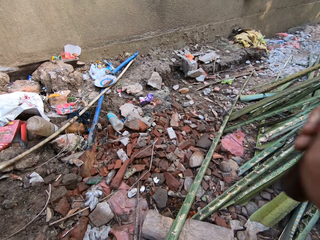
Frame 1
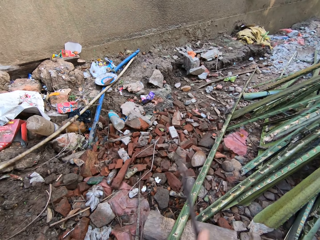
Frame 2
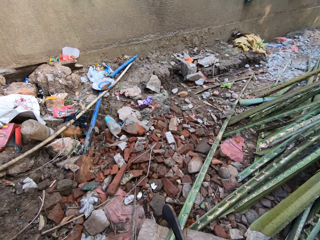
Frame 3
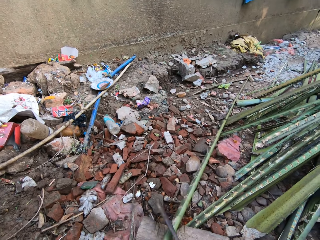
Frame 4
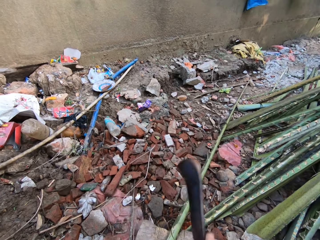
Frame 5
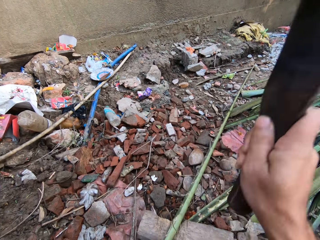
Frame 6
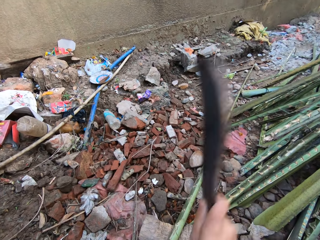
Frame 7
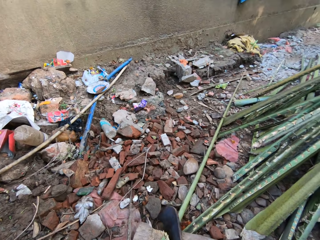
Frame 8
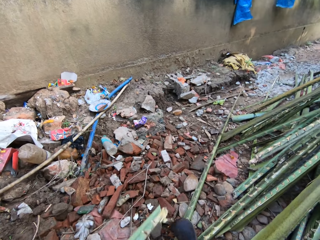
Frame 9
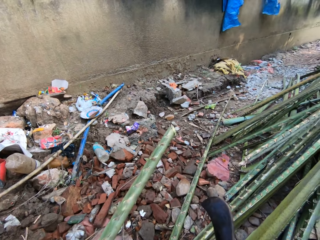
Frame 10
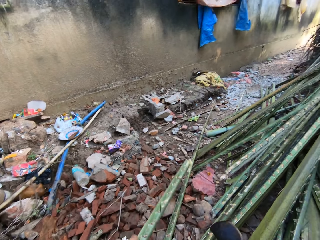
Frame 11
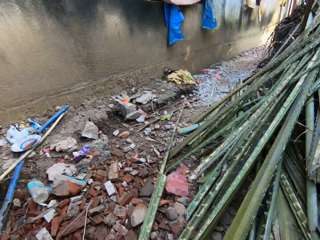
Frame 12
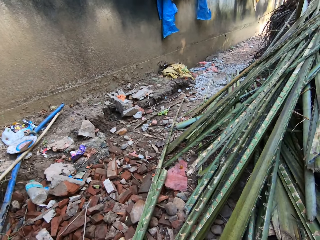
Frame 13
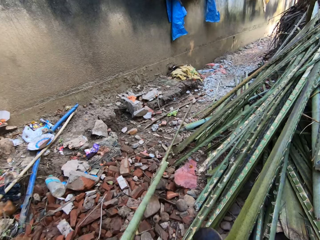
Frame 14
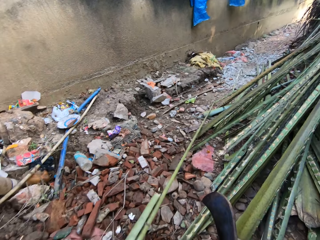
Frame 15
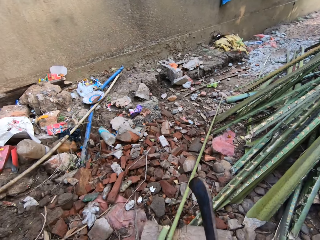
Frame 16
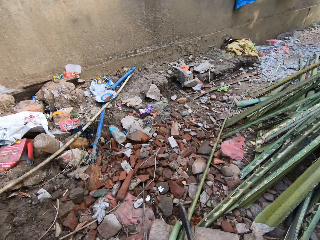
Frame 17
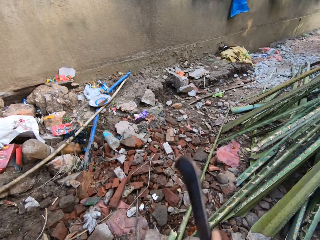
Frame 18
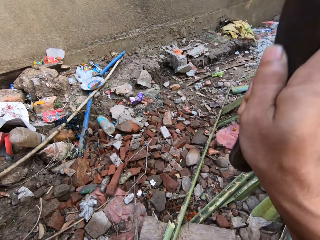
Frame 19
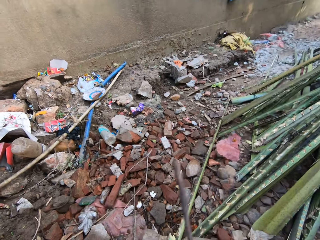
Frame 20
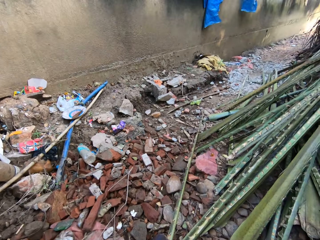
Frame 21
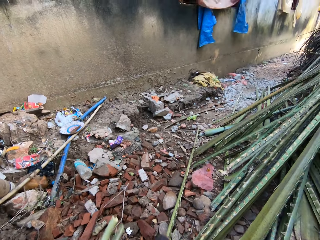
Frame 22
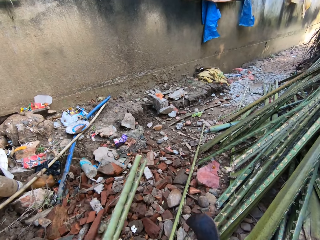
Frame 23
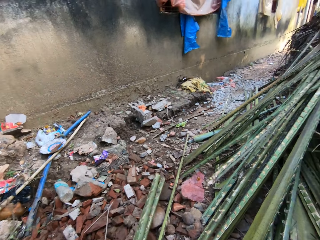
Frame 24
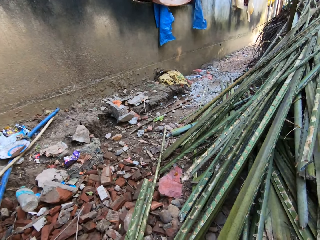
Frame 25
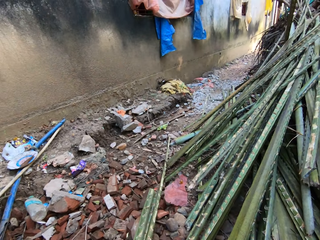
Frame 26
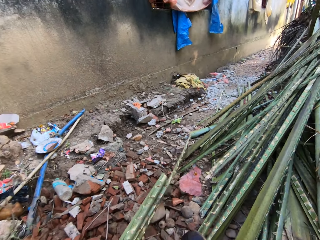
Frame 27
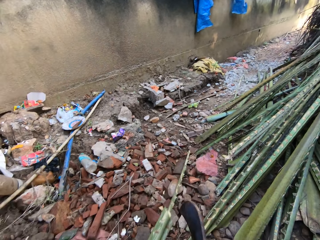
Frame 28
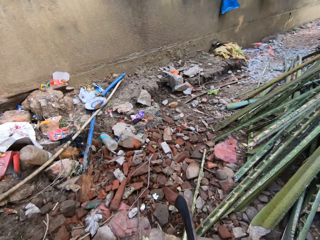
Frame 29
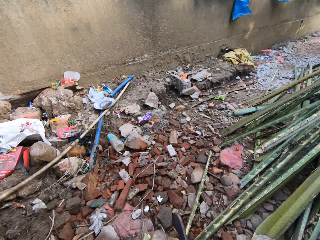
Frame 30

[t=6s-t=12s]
The camera wearer cuts the palm branch with a machete. They pick the cut palm branch from the ground. They cut the palm branch with the machete. They pick the cut palm branch from the ground.

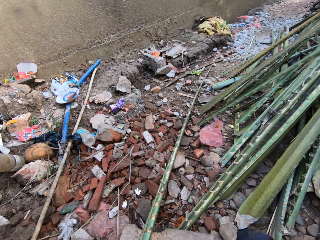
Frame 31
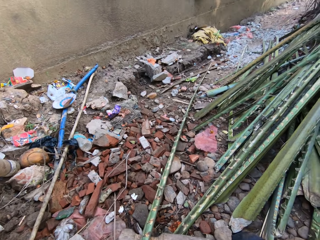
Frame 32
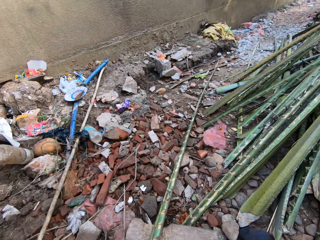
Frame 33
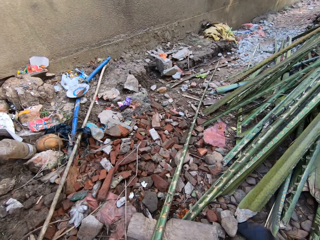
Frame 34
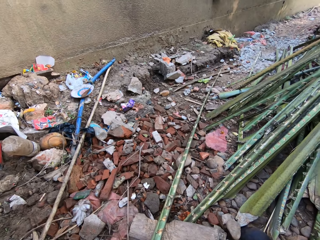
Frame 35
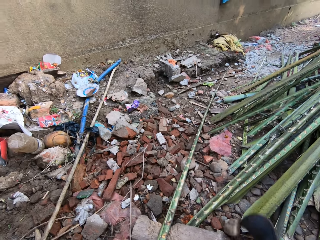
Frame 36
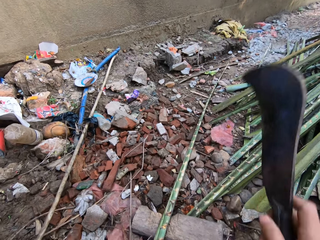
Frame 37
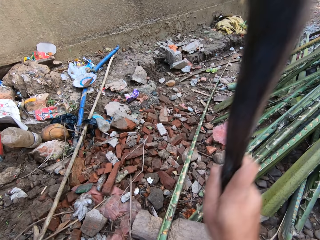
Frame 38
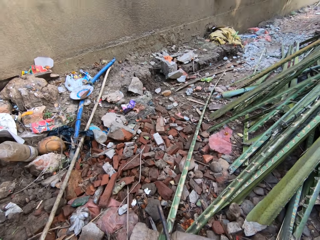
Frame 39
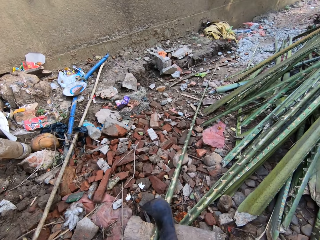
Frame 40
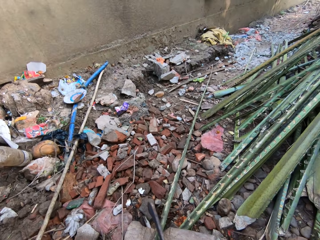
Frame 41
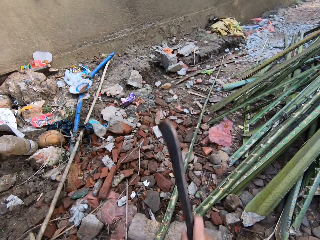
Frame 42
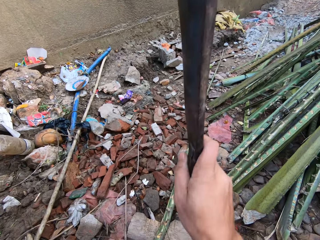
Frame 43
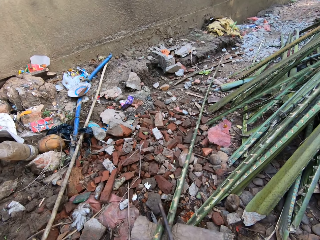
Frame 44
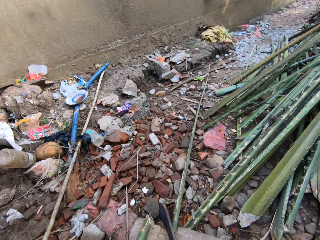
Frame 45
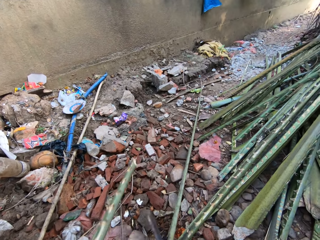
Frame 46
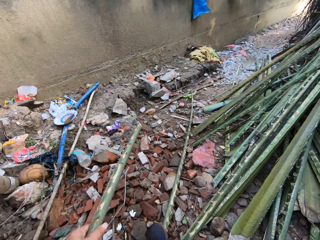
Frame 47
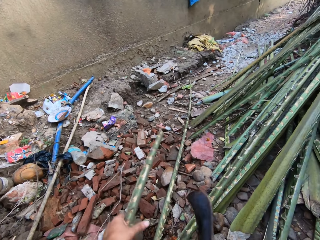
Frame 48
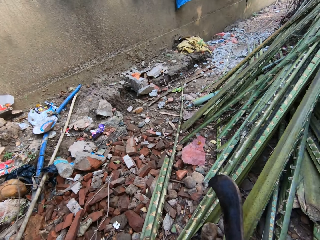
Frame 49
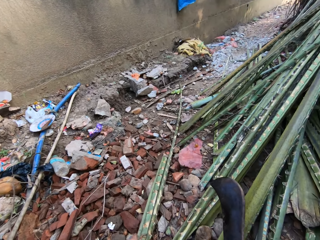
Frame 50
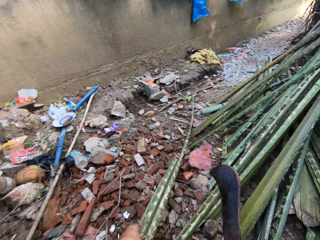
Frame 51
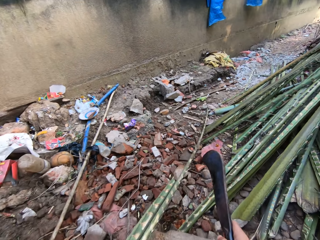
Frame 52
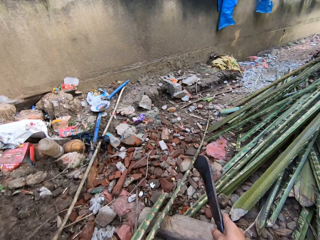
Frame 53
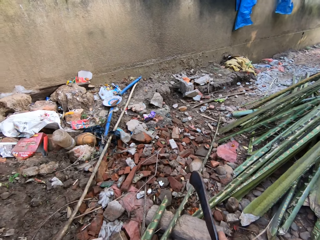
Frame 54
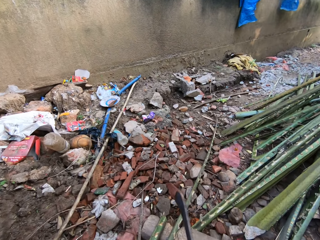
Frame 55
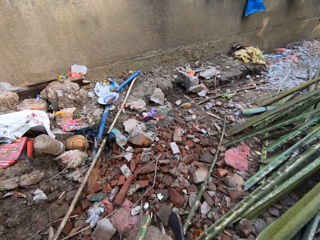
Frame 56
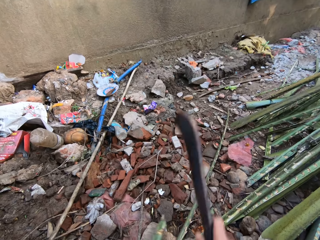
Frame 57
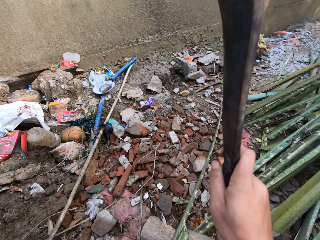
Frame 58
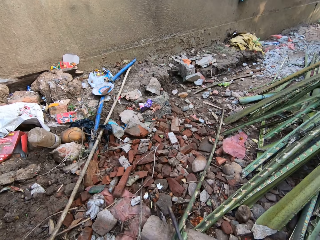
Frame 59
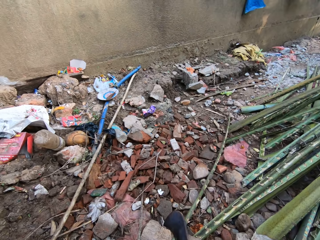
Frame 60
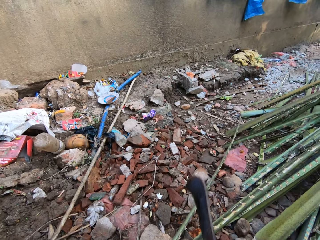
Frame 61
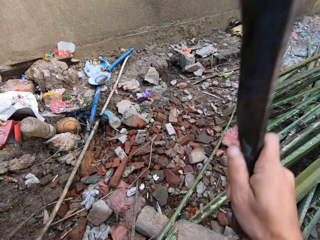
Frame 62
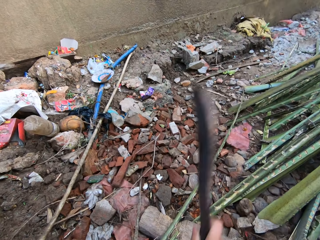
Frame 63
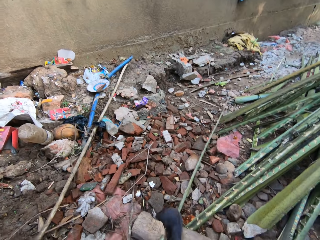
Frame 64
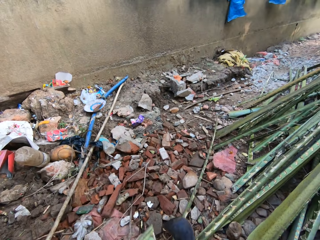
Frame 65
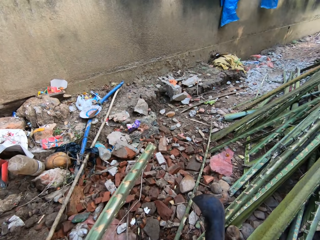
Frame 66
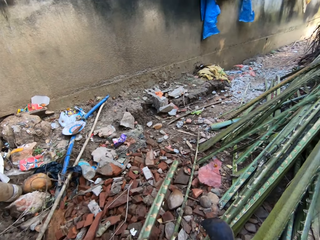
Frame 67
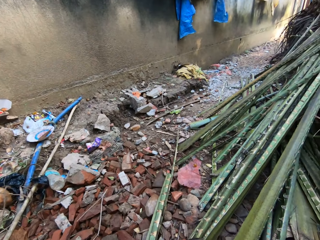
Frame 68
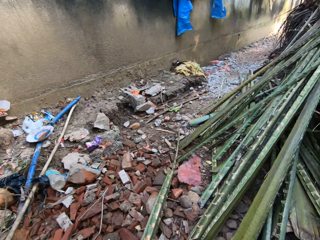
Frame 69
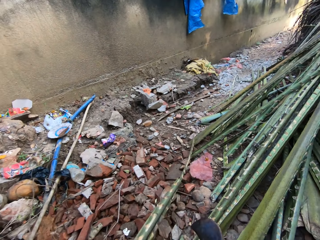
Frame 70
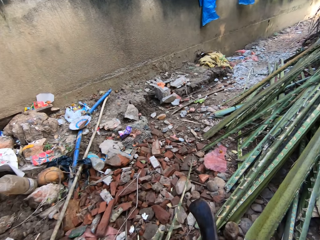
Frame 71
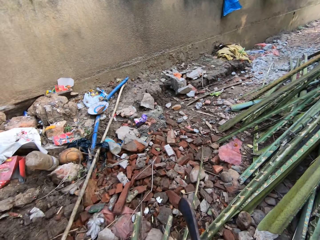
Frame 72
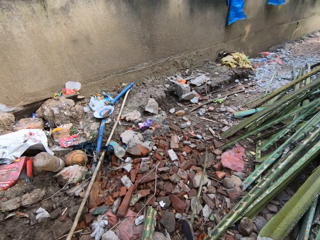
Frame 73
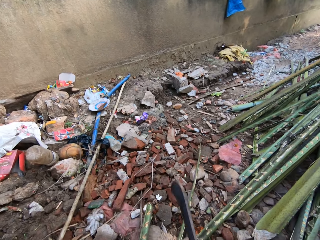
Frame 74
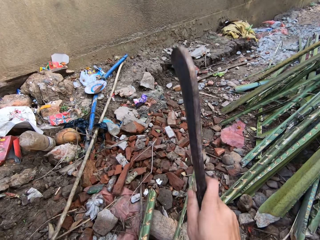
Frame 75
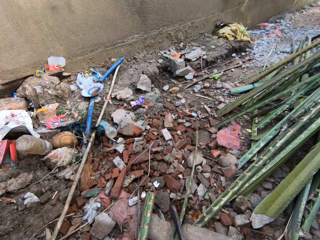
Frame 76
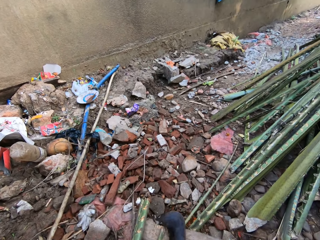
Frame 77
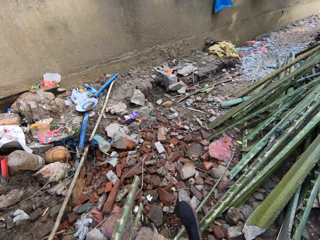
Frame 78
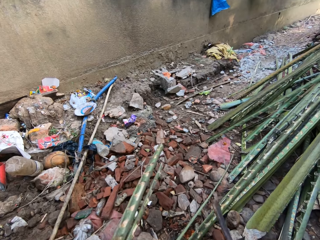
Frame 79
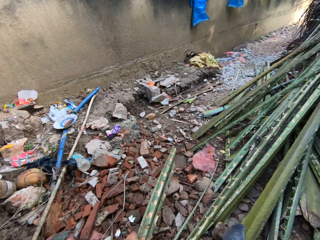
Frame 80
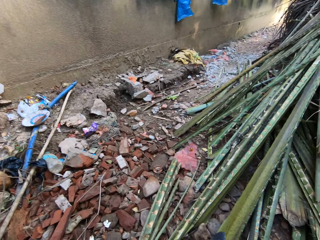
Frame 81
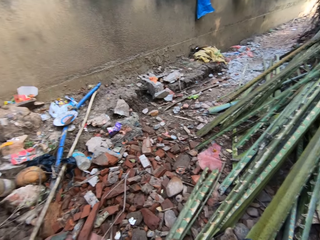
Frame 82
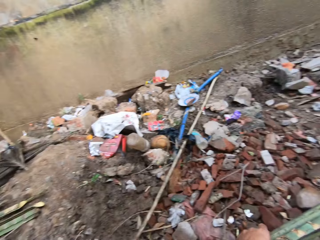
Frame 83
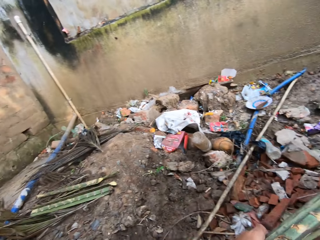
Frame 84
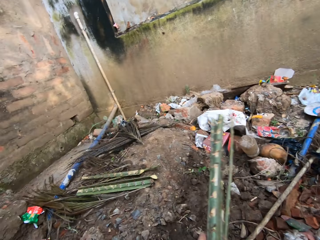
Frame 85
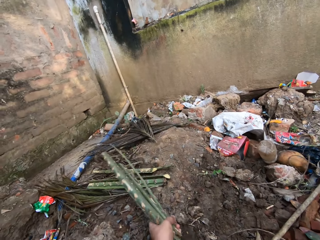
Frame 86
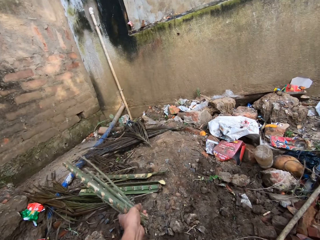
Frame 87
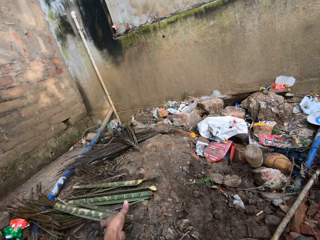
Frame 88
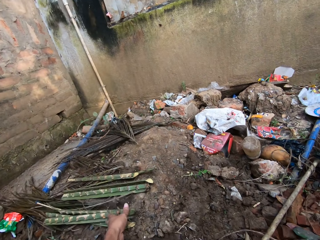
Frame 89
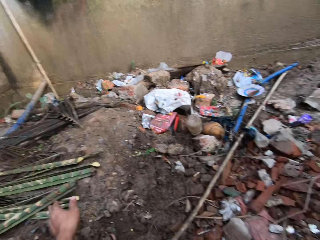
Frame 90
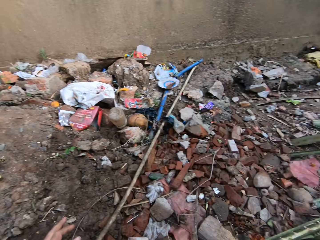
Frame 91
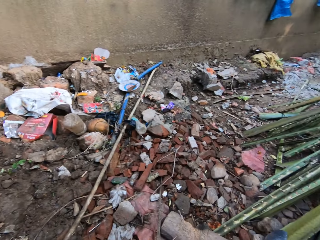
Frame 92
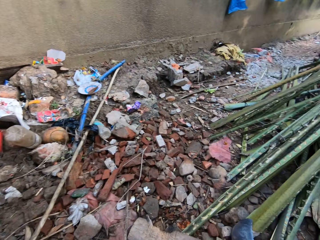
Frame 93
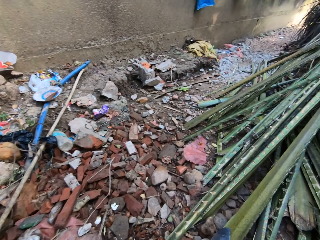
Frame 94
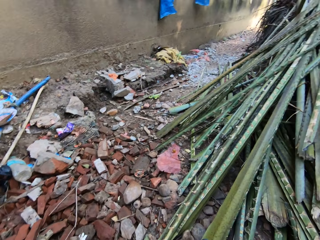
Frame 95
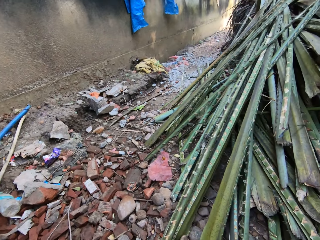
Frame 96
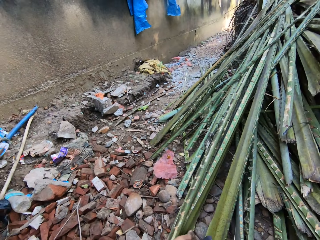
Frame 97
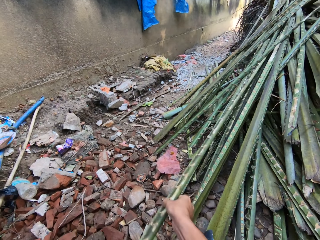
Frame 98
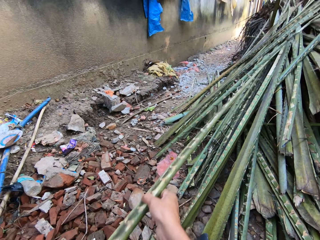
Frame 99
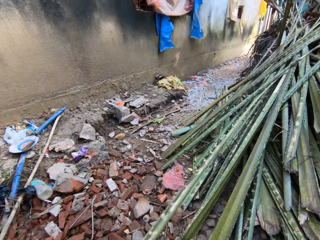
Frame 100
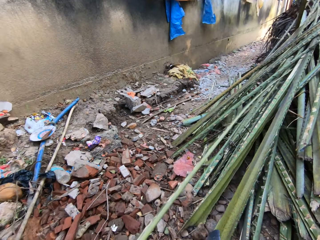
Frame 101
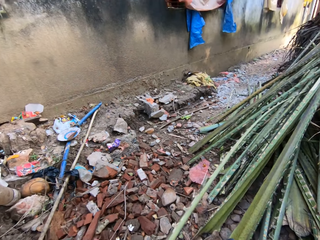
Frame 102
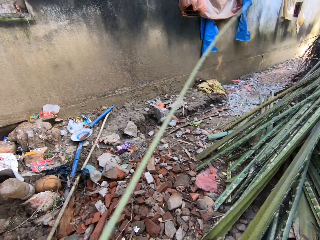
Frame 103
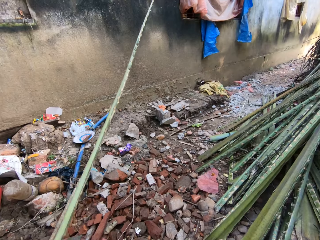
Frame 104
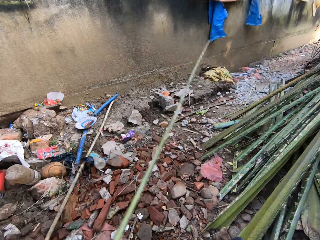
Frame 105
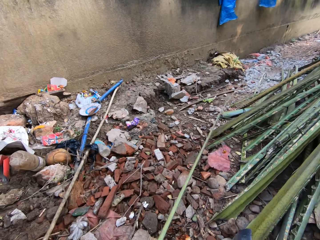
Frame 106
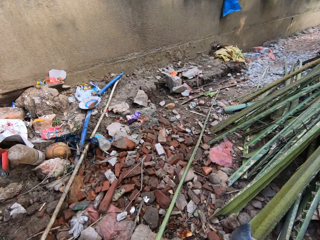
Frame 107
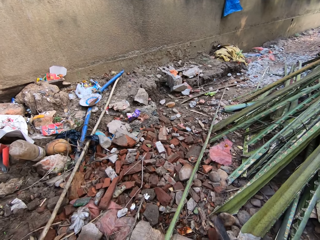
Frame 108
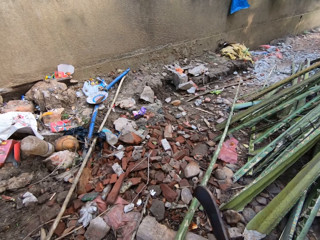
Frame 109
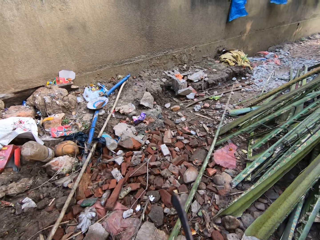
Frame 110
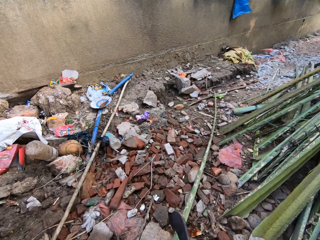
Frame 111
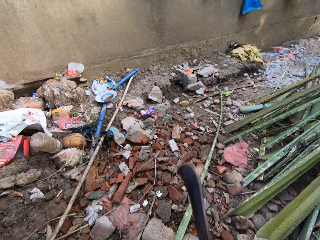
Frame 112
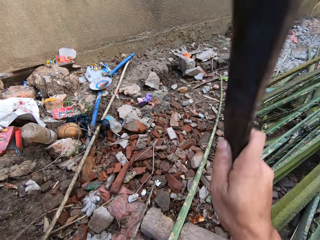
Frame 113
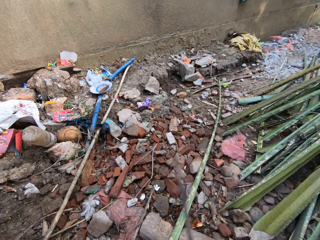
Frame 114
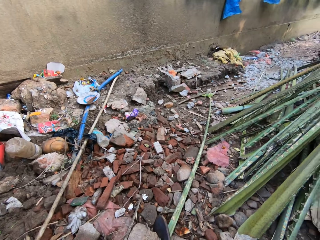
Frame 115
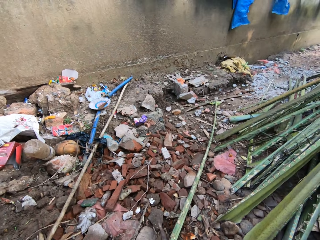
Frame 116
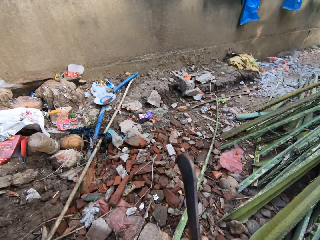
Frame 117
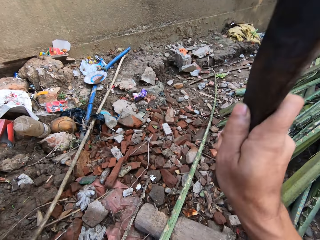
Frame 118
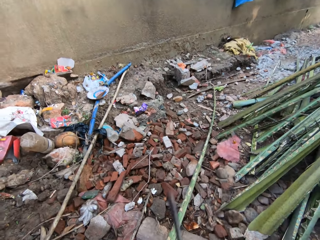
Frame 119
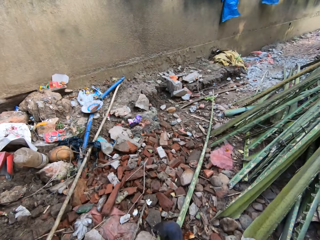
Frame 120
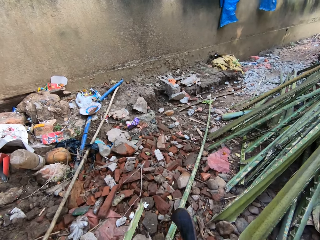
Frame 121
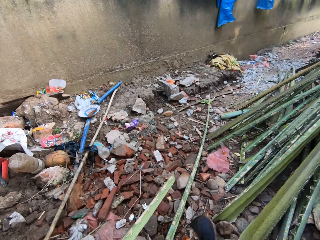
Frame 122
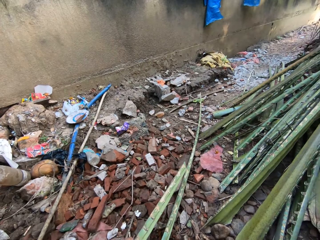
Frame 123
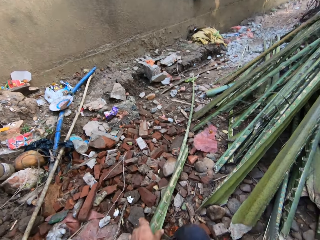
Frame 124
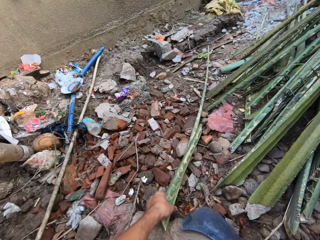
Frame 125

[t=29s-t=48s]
The camera wearer cuts the palm branch or stick with a machete. They pull the palm branch on the wood. They cut the palm branch with the machete. They pull the palm branch on the wood. They cut the palm branch with the machete. They place the cut palm branch aside. They throw the stick on the floor. They pick a palm branch from the heap of palm branches. They place the palm branch on the wood. They cut the palm branch with the machete.
